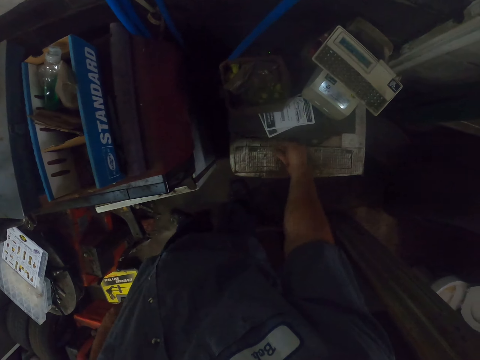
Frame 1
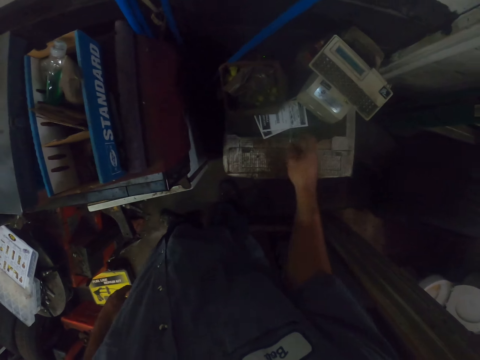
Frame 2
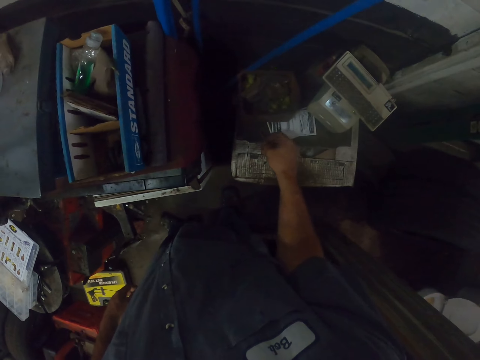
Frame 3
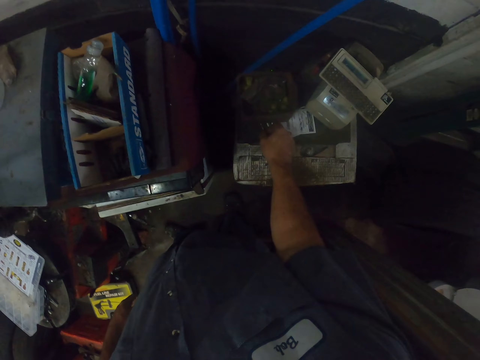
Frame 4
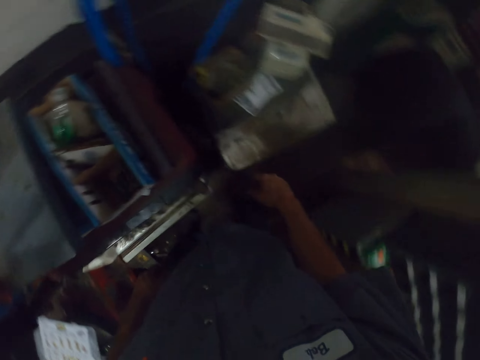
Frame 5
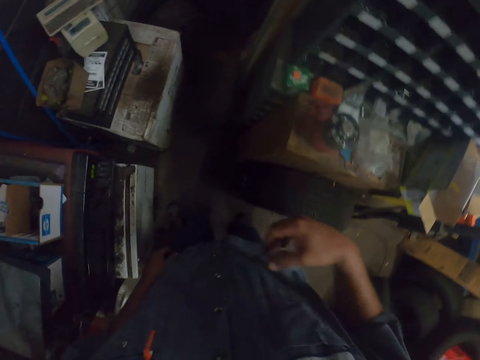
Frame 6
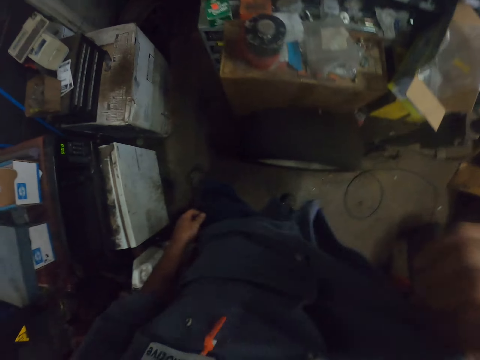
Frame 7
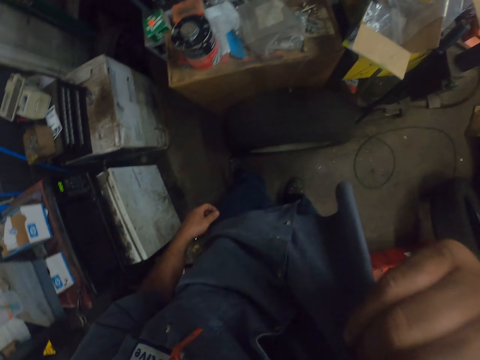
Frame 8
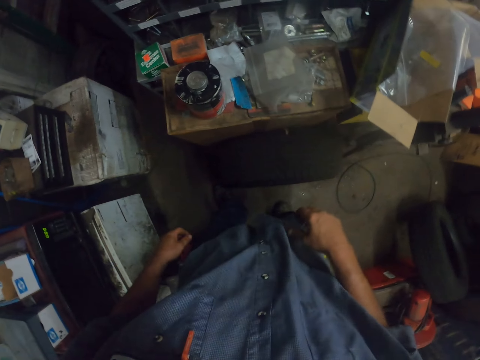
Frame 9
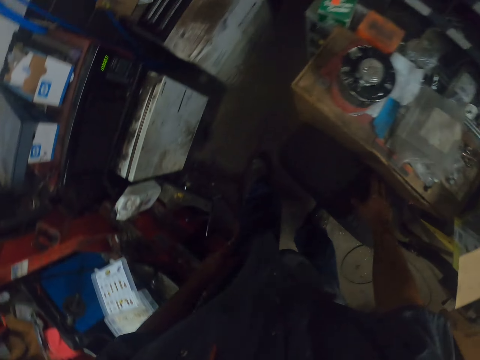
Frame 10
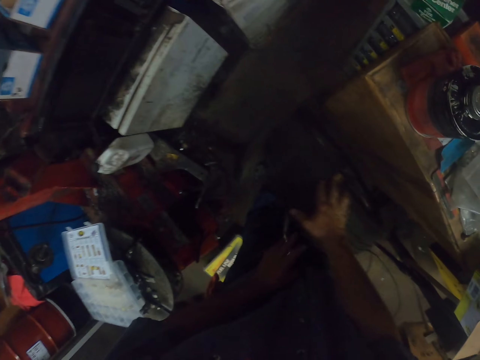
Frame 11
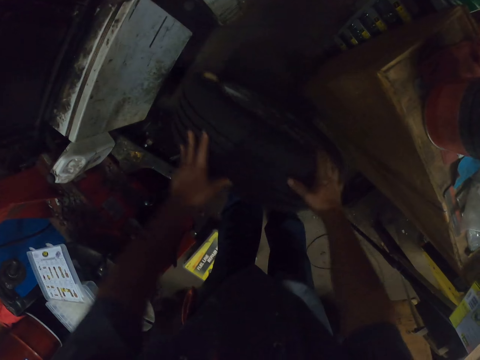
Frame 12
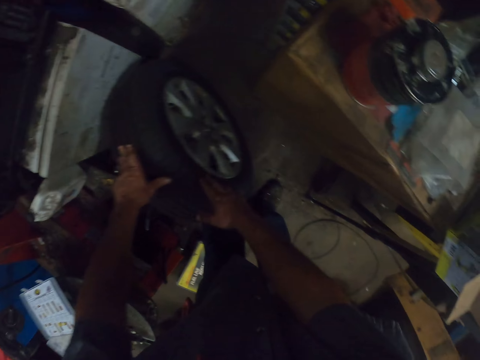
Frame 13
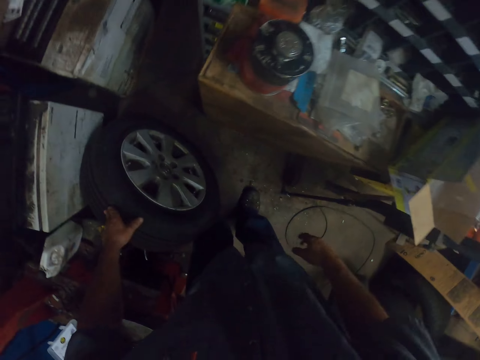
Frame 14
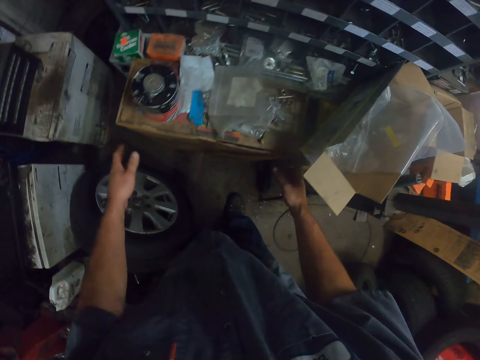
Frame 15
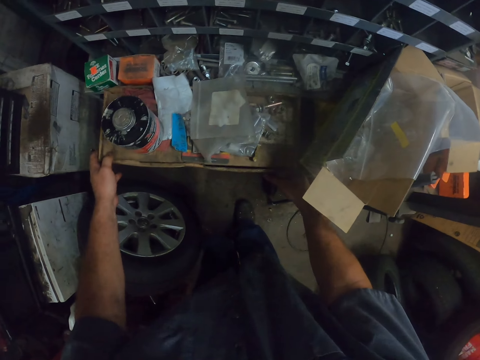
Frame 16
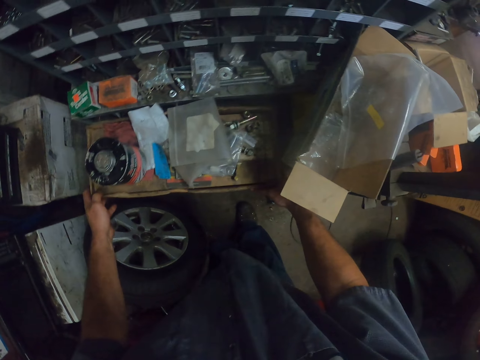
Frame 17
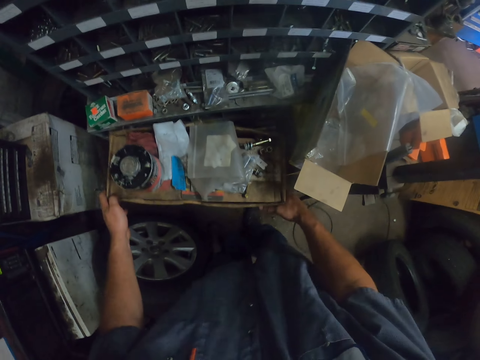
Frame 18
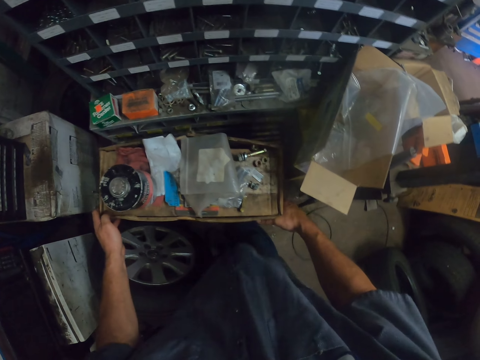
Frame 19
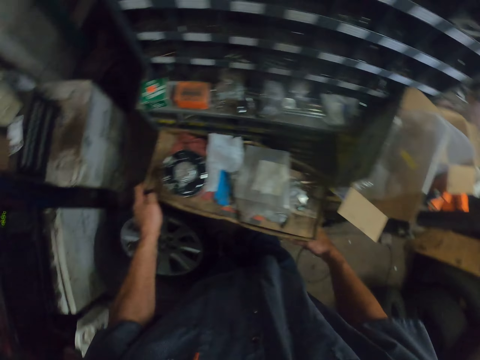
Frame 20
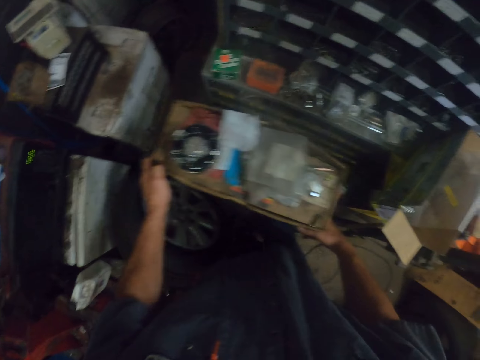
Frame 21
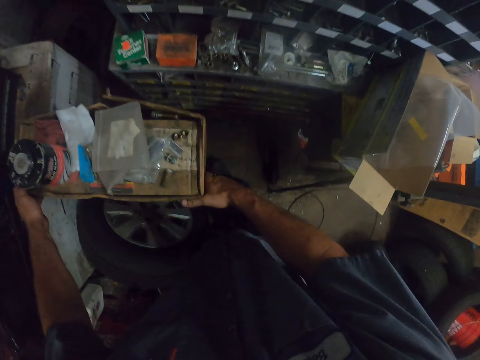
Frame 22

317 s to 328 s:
The camera wearer touches a drill bit. They wipe the face using a cloth. They move a tire. They drag a box on the floor.

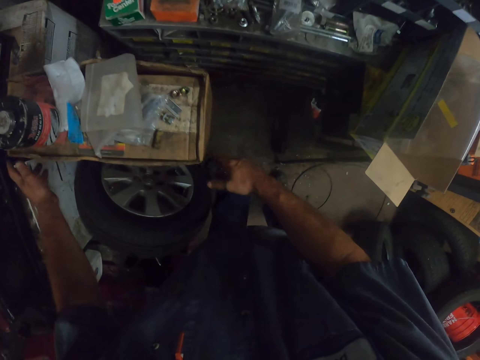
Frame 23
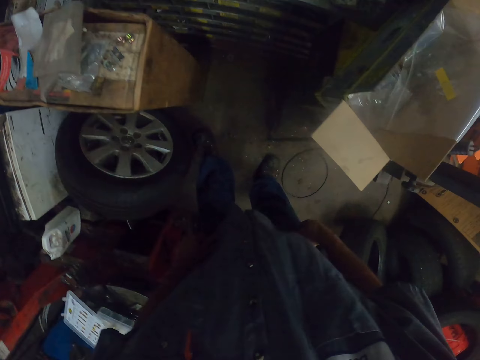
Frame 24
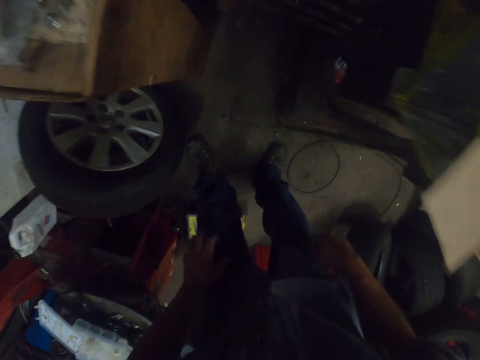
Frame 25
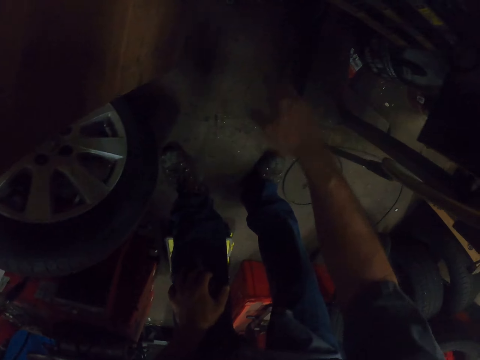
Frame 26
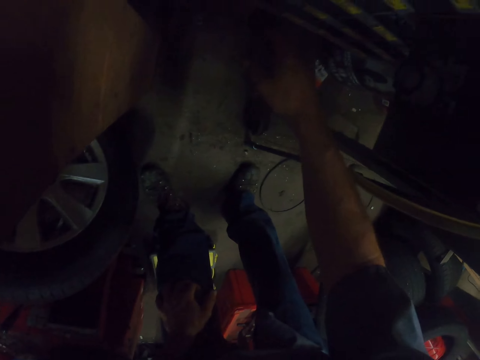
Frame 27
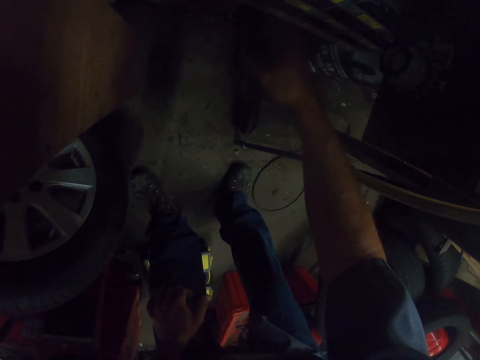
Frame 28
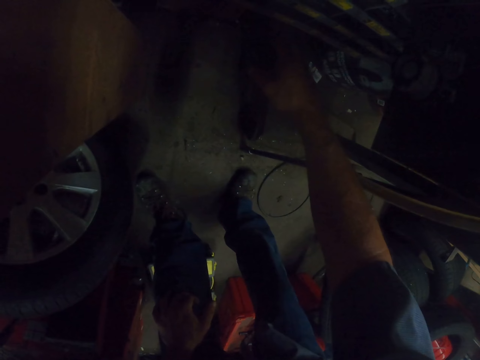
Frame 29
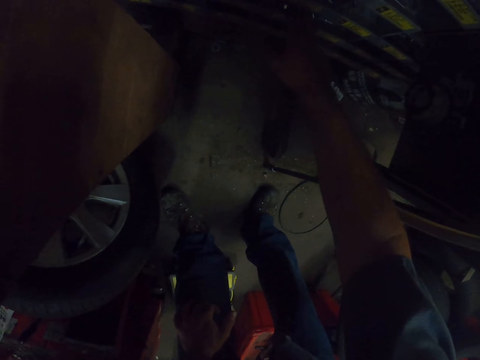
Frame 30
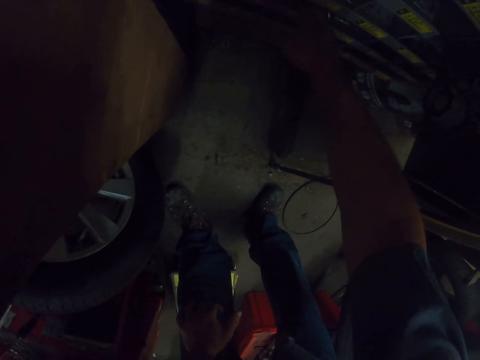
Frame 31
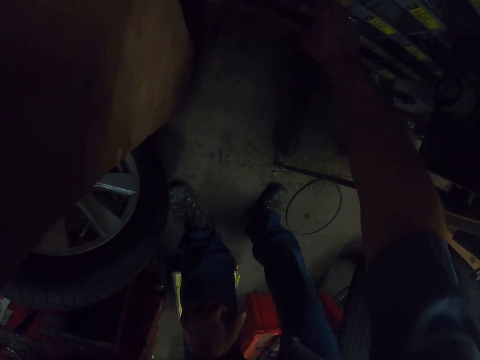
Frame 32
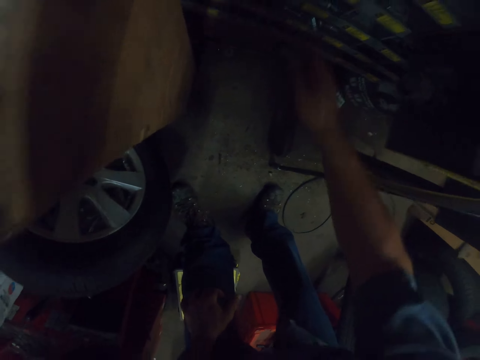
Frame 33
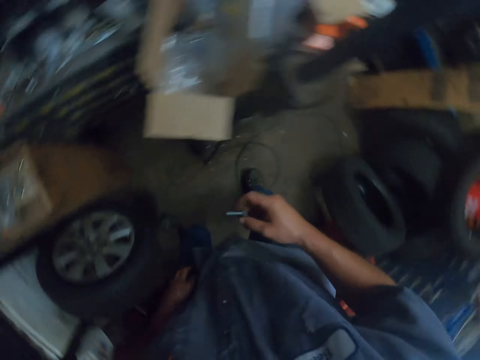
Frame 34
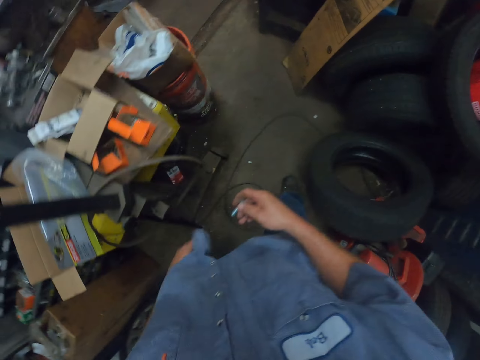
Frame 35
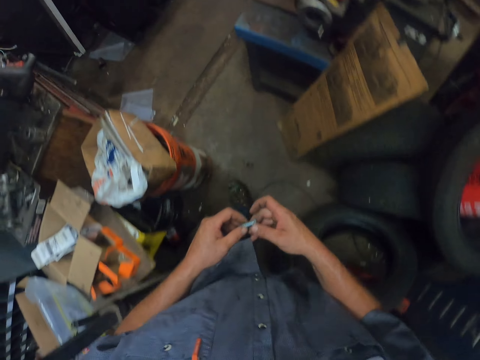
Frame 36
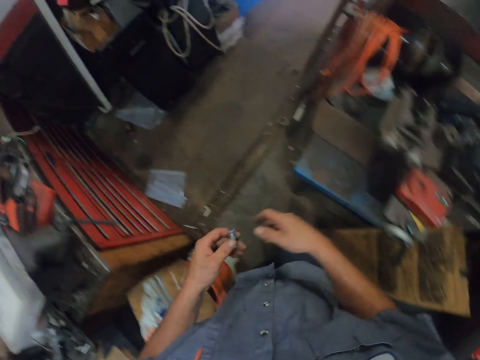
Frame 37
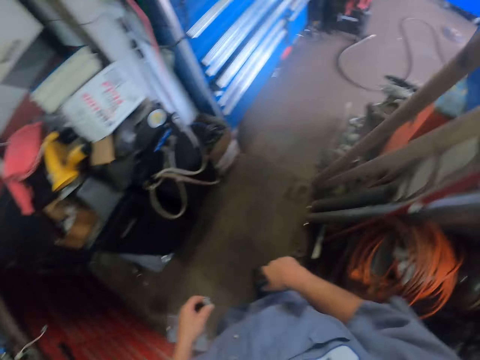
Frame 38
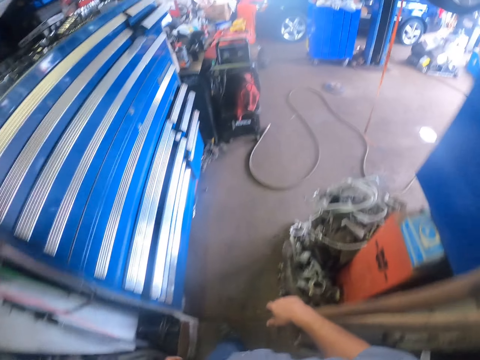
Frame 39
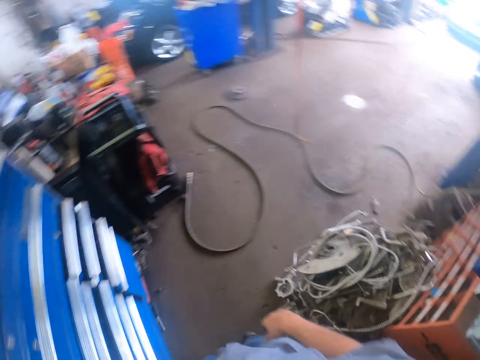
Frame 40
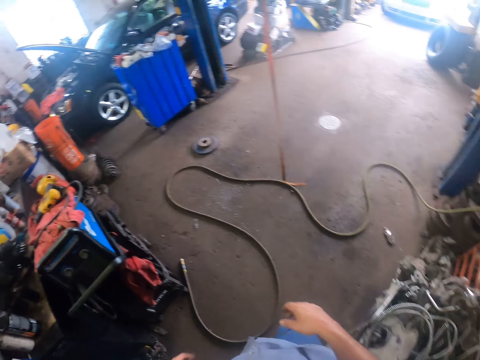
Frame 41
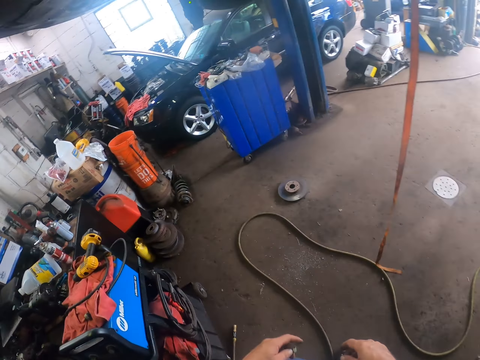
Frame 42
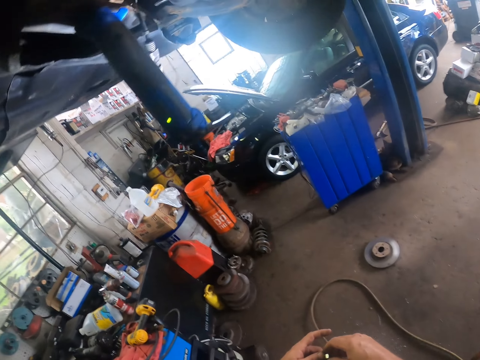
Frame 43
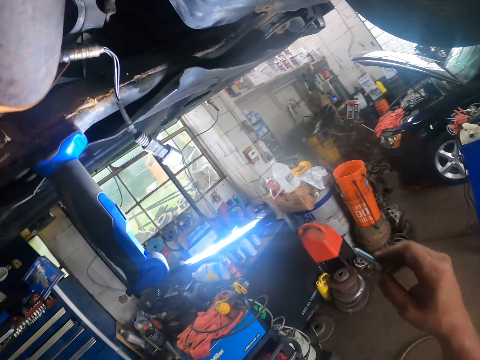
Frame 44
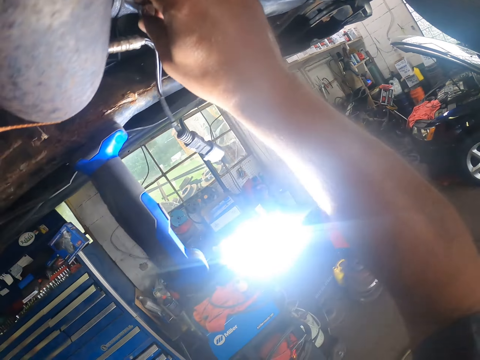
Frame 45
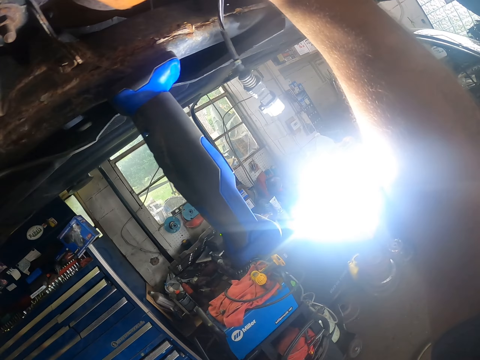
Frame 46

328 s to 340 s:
The camera wearer picks a bolt. They look for something. They walk in the workshop. They fix the bolt on the spare part.

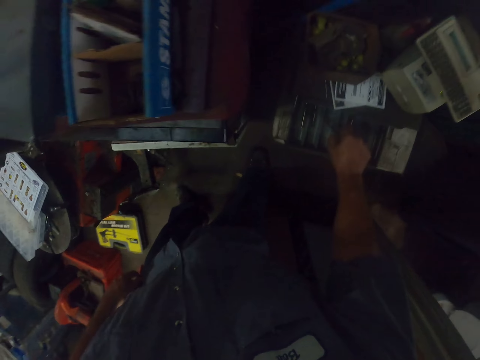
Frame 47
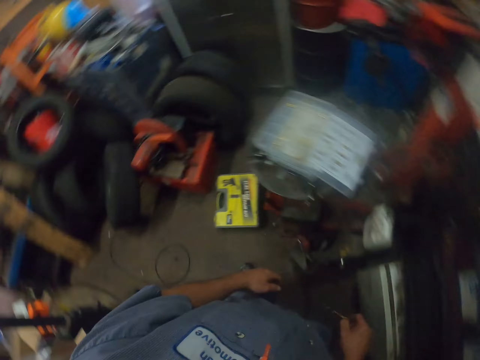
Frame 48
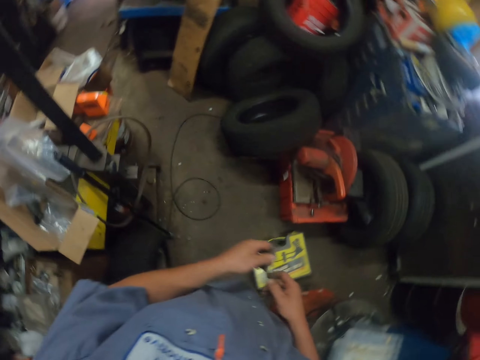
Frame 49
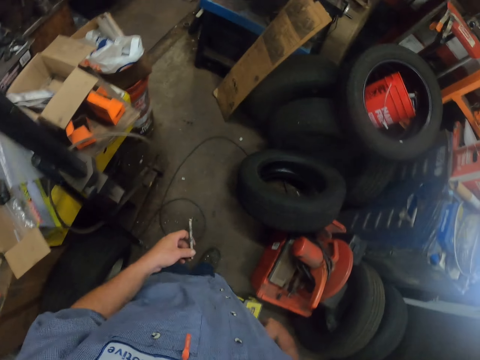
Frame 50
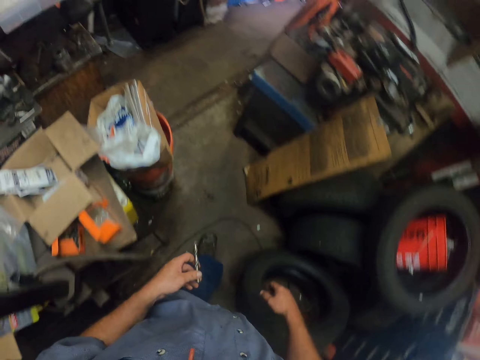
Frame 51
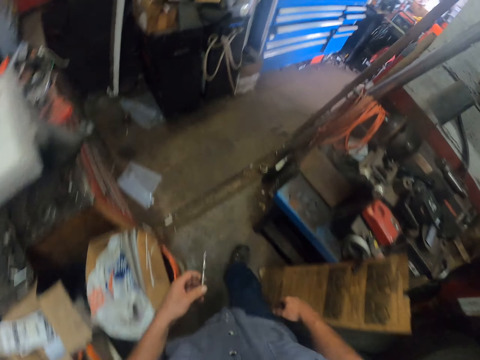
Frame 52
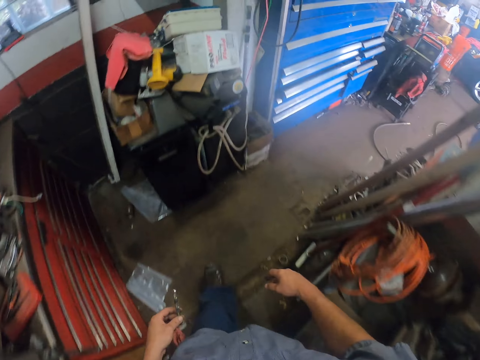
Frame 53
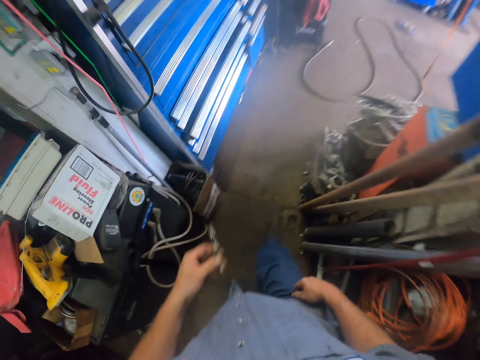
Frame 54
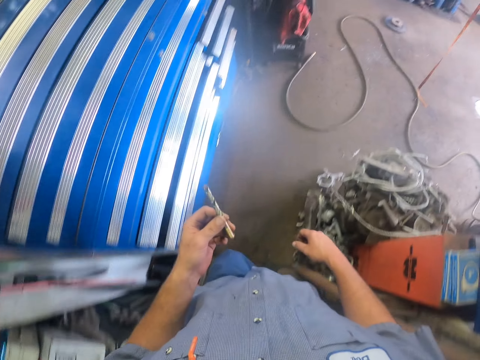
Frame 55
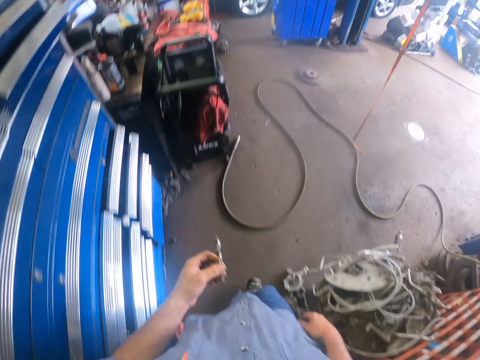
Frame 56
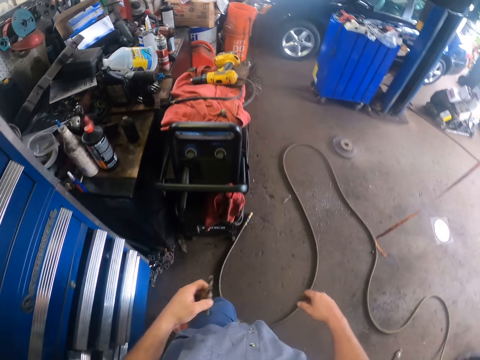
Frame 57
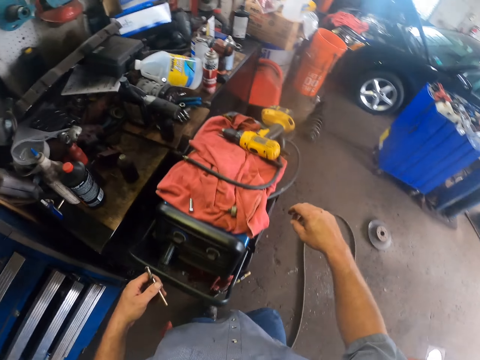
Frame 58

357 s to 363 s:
The camera wearer picks a drill bit. They walk back.
